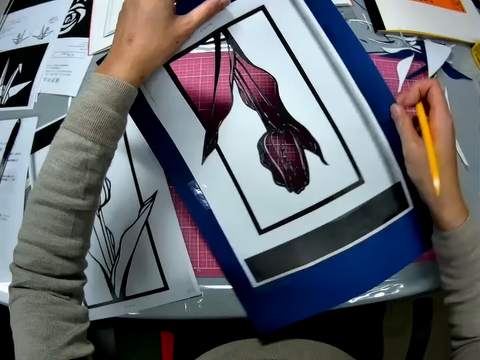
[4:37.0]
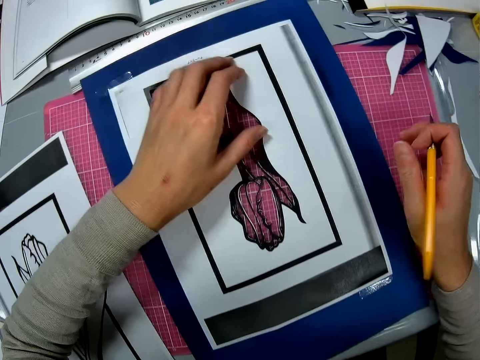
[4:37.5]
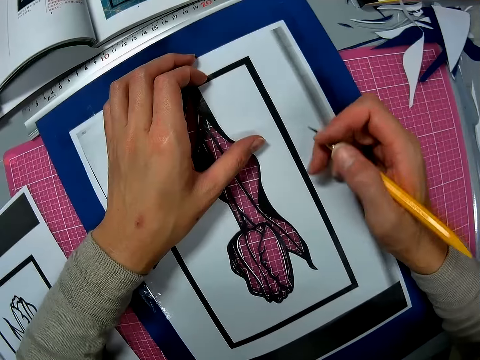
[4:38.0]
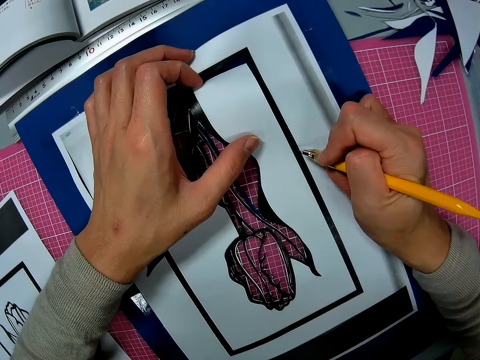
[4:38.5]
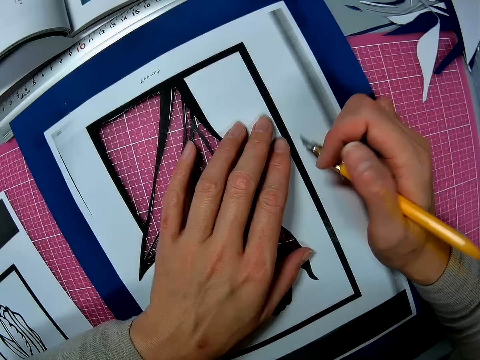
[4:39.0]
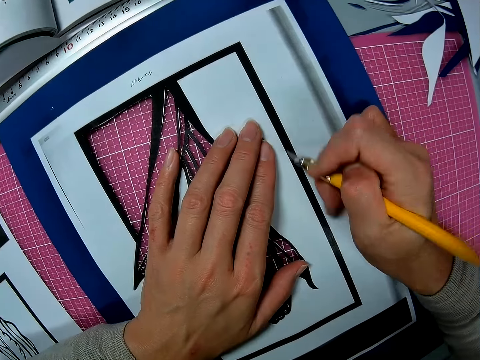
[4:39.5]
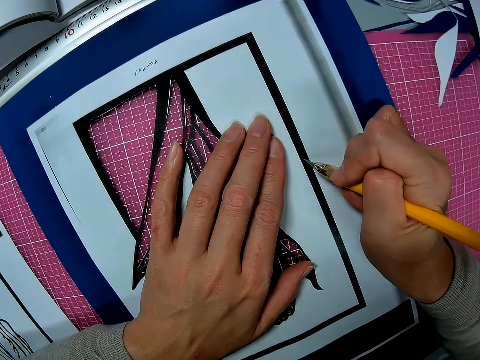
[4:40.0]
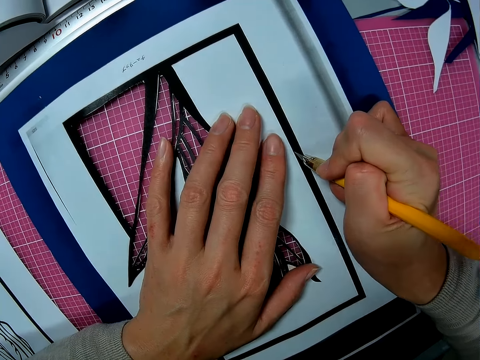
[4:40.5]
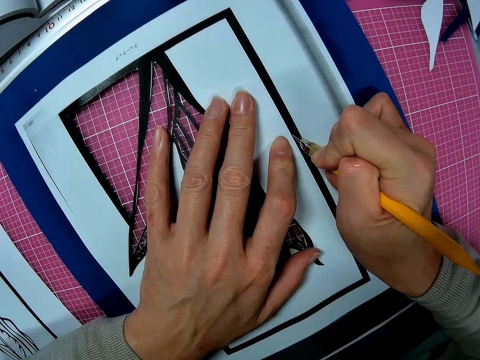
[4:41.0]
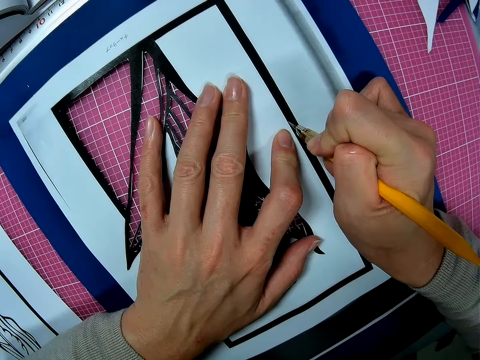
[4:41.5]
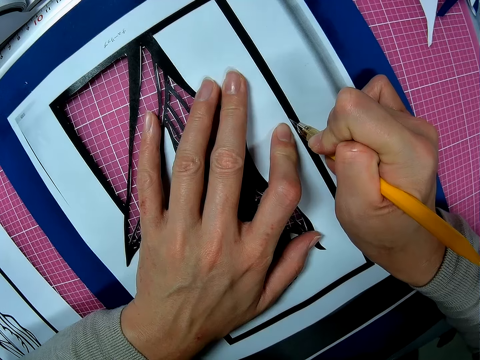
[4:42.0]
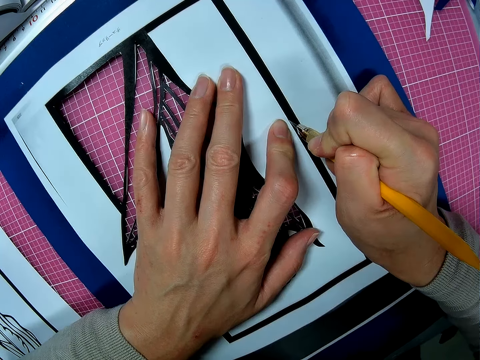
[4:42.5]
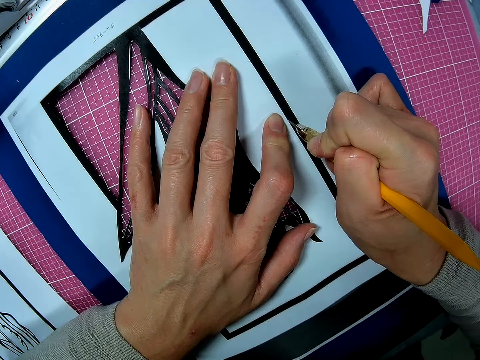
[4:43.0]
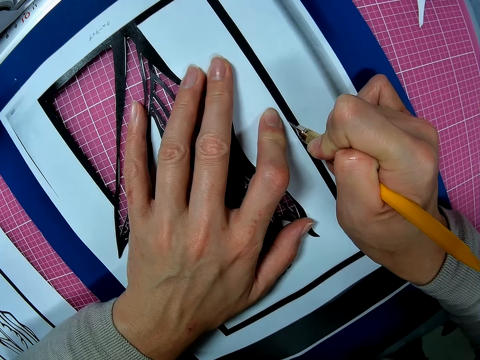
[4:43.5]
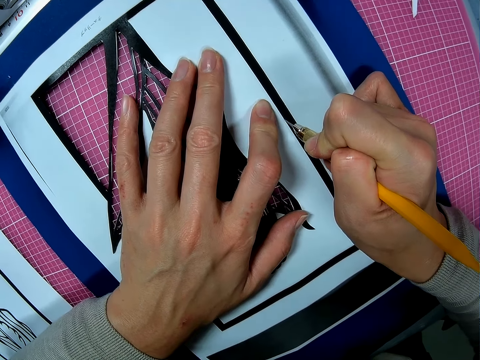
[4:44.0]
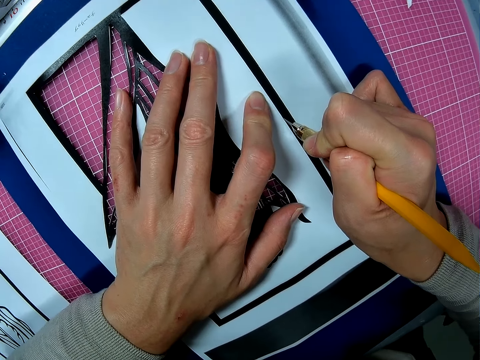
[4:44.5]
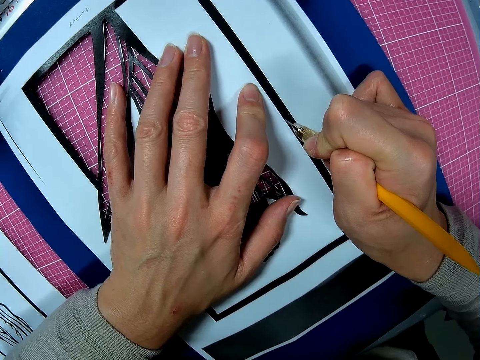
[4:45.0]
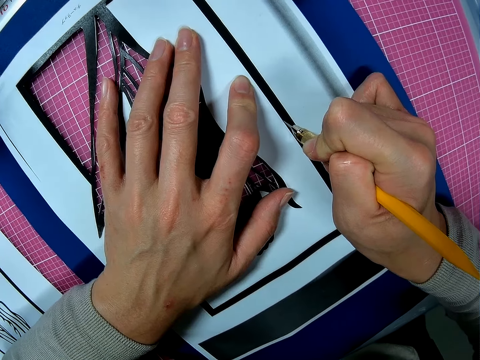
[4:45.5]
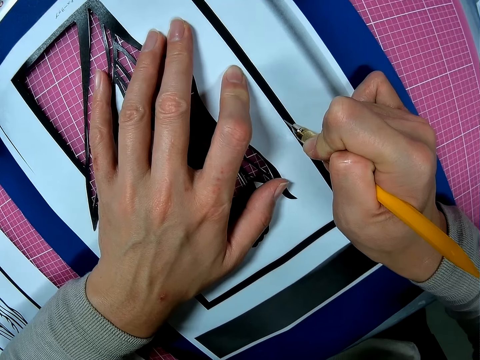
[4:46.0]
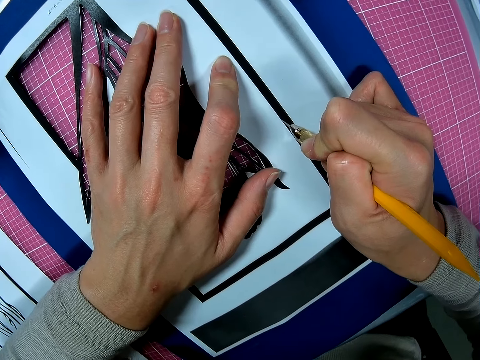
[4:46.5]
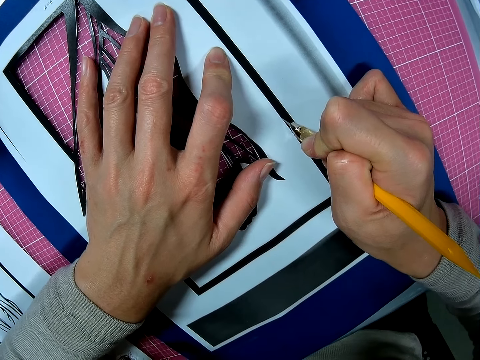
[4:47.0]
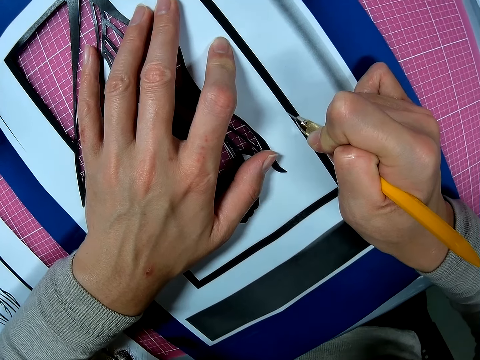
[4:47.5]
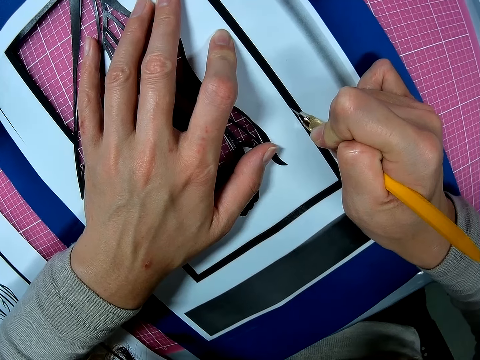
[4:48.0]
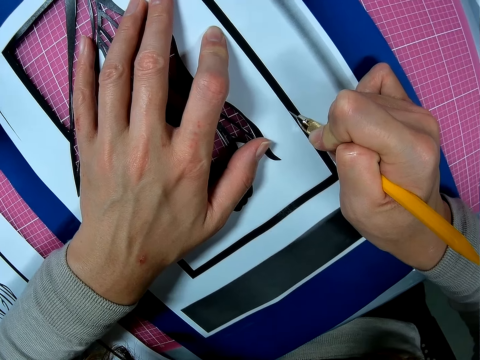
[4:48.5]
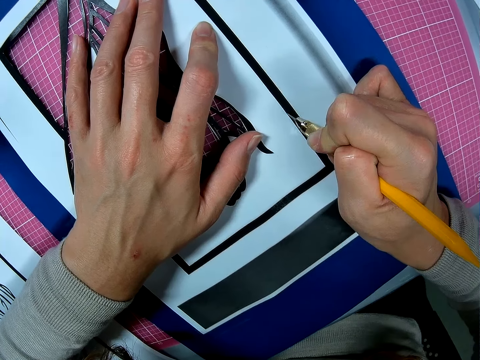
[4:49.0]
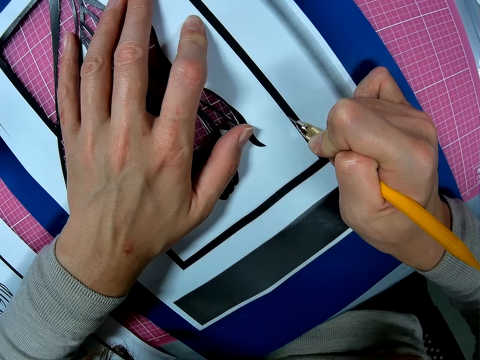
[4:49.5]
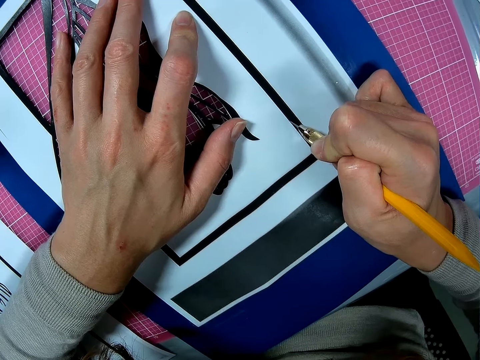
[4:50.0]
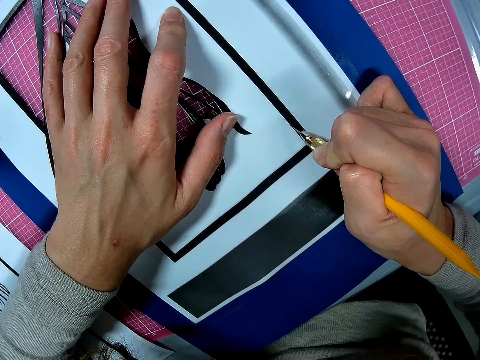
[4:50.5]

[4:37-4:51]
The camera wearer puts the art paper on the table. They cut the art with a paper cutter knife.

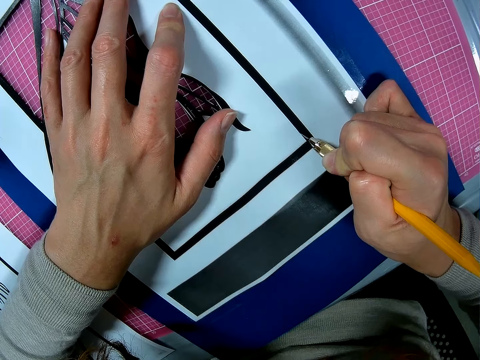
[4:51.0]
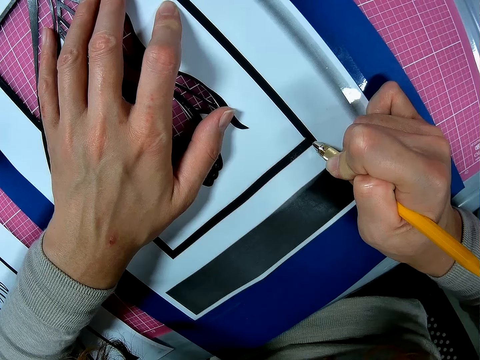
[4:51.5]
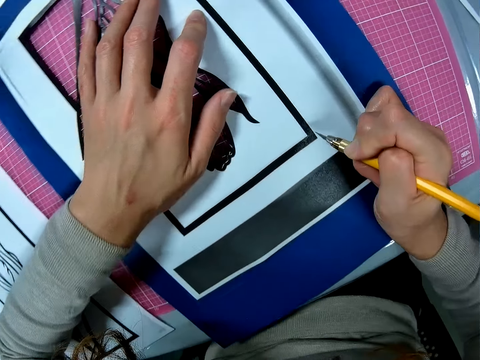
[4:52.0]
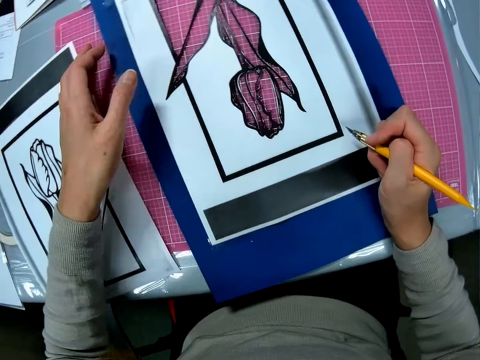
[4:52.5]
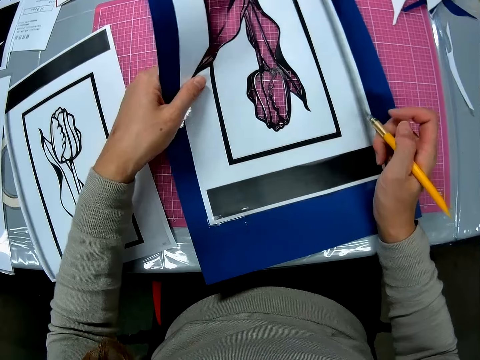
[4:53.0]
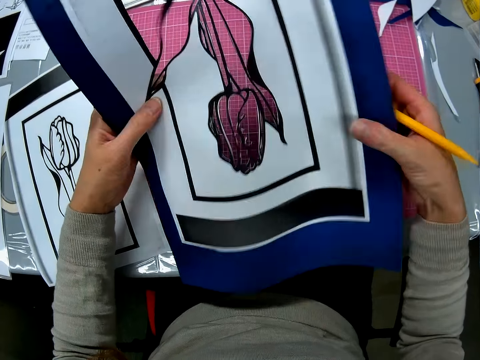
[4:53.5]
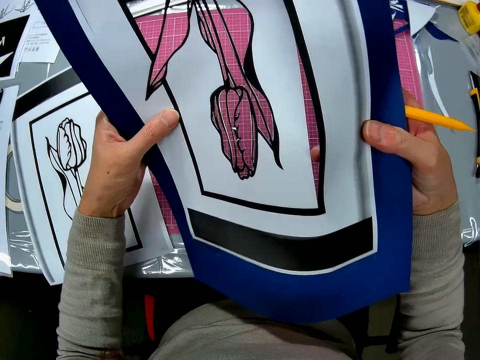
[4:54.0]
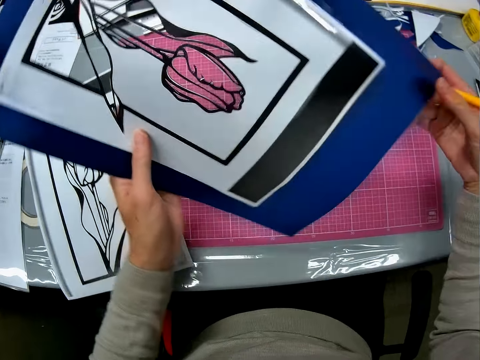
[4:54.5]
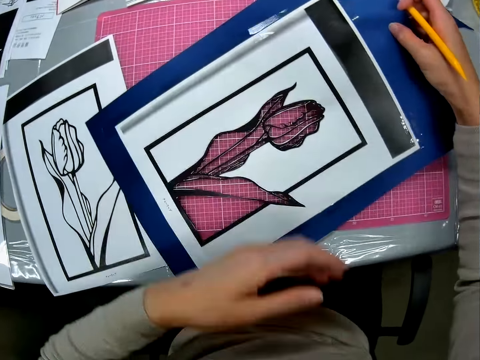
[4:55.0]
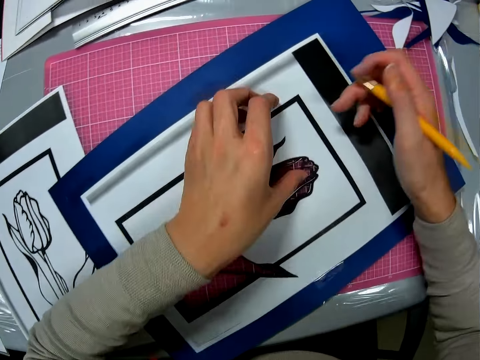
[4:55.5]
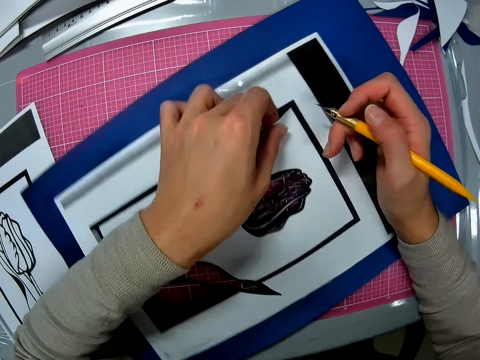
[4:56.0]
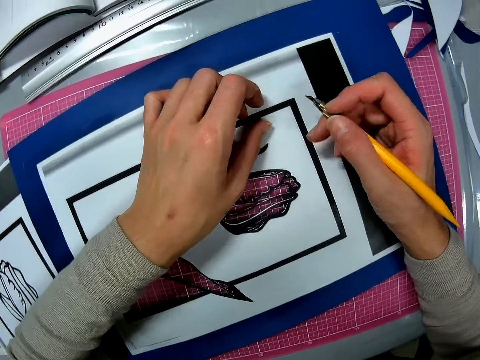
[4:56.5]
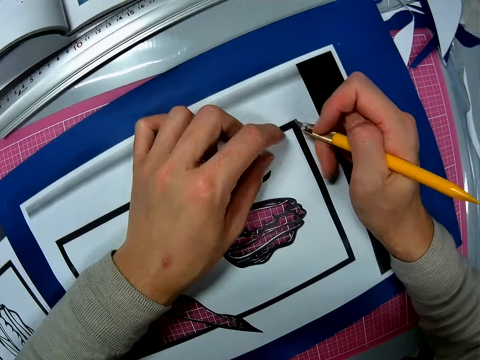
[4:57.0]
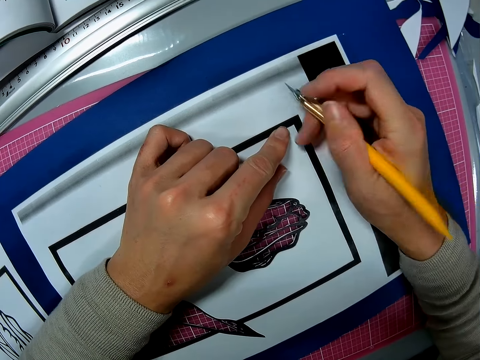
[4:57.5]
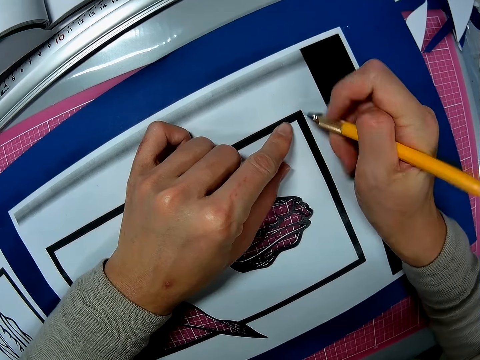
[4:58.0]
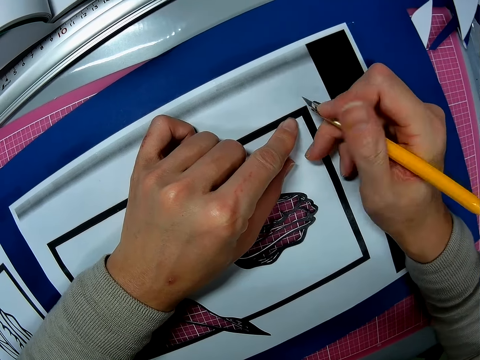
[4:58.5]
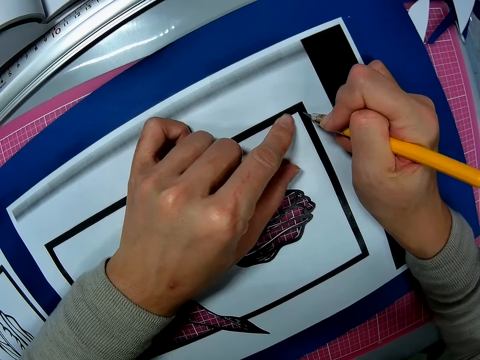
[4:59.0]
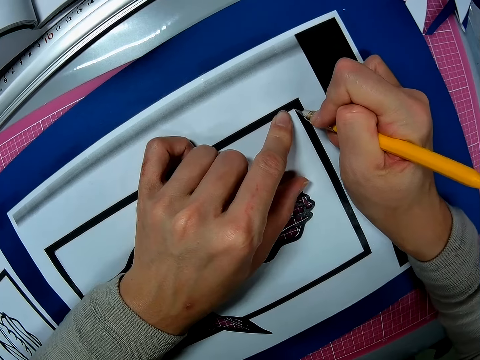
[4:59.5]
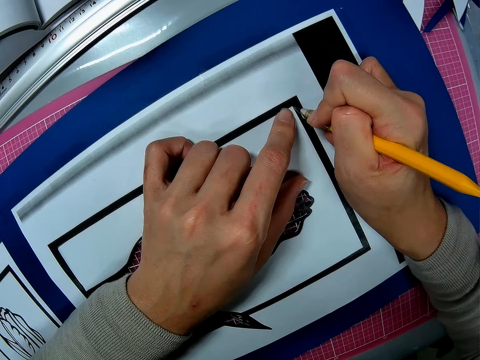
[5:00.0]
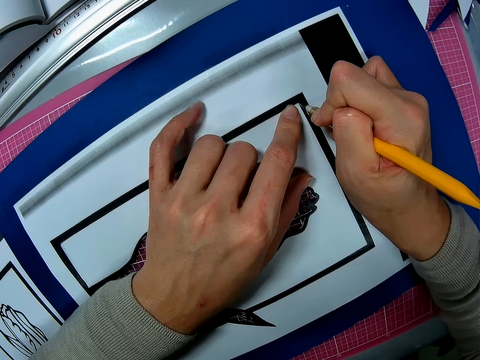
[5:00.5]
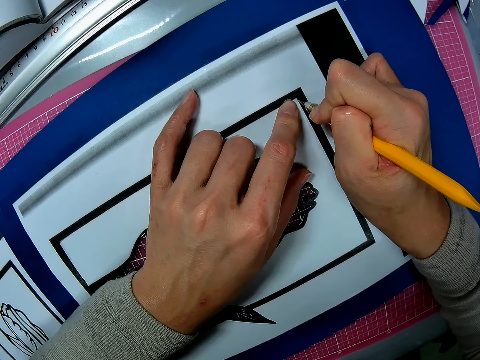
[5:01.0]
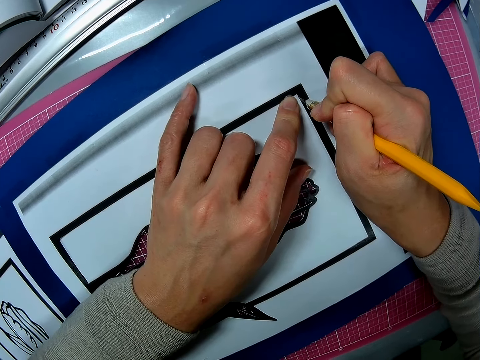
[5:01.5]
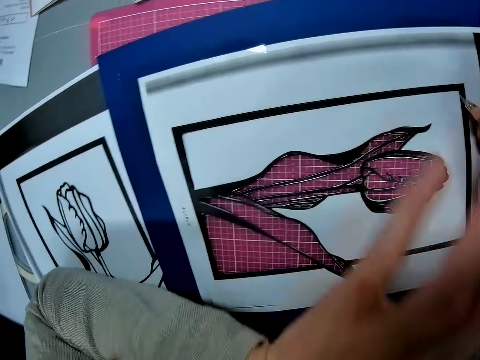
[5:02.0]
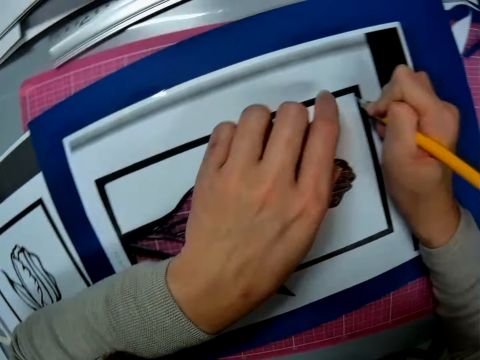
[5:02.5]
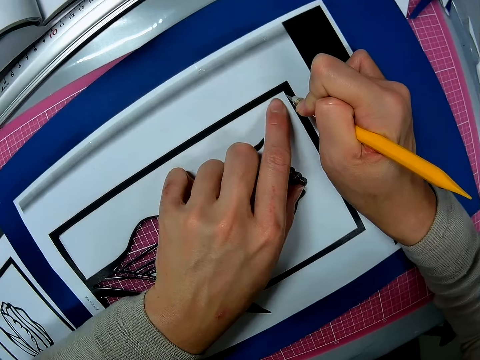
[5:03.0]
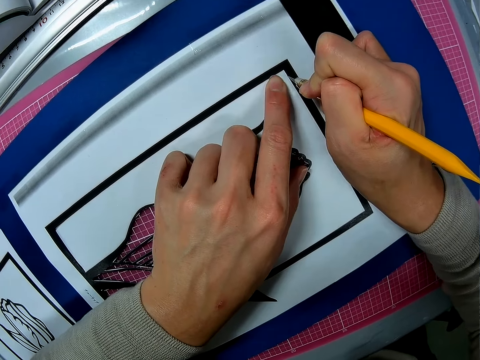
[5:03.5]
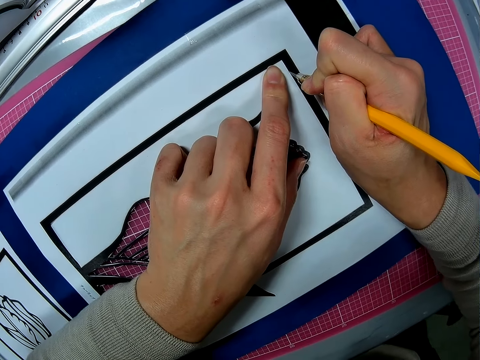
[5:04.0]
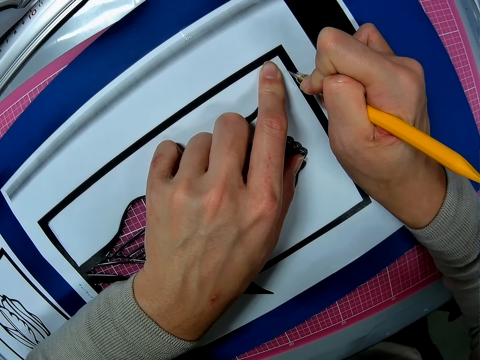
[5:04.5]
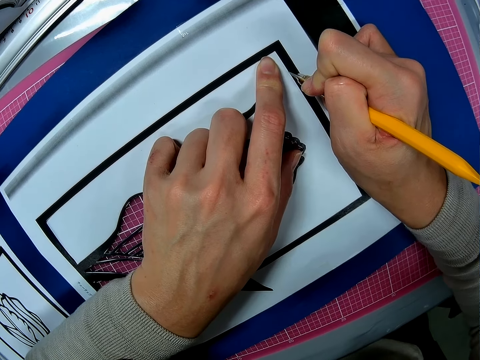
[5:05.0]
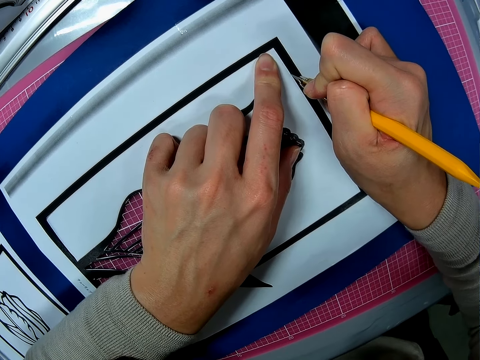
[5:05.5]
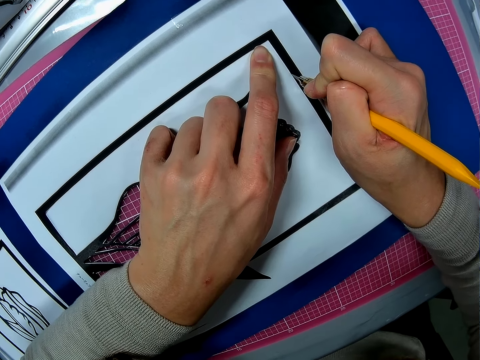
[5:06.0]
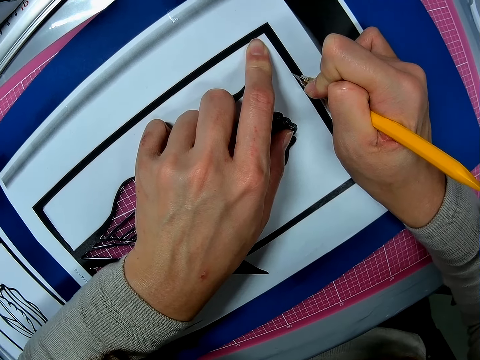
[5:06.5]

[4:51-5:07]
The camera wearer lifts the paper off a cutting mat. He puts the paper on the cutting mat. He holds the paper cutting sketch. He cuts the paper with a craft knife. He pulls his hand off the paper. He holds the paper. He cuts the paper with the craft knife.
